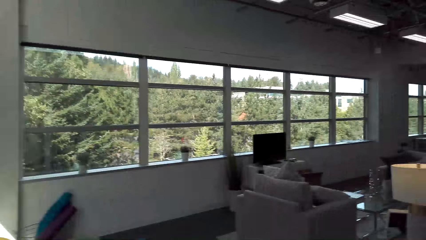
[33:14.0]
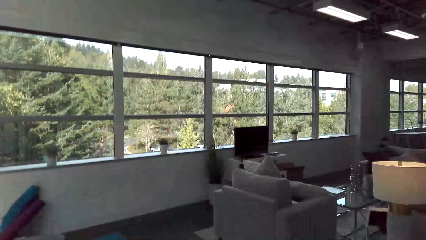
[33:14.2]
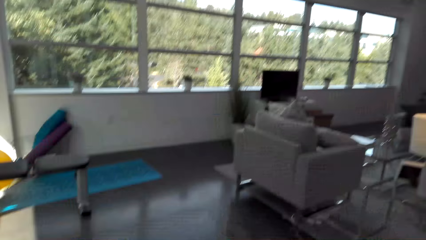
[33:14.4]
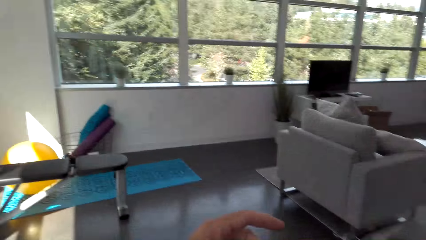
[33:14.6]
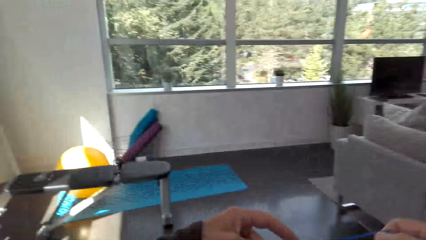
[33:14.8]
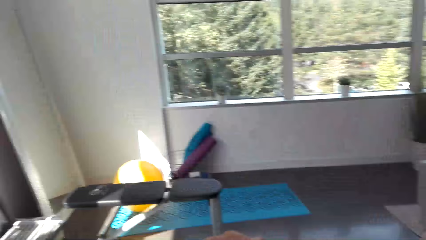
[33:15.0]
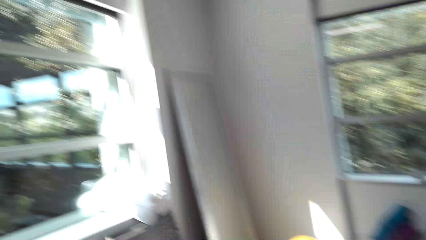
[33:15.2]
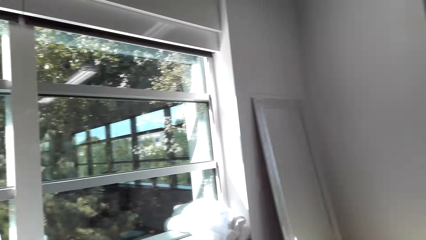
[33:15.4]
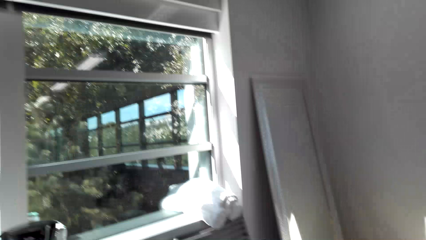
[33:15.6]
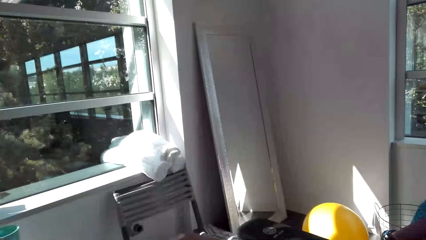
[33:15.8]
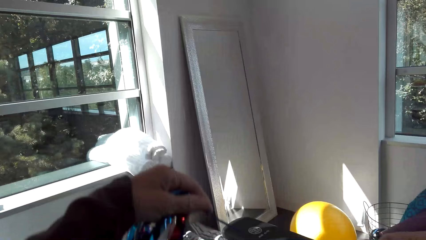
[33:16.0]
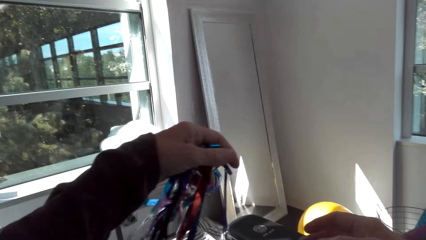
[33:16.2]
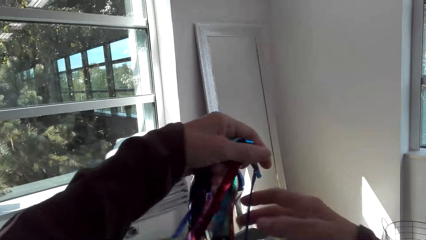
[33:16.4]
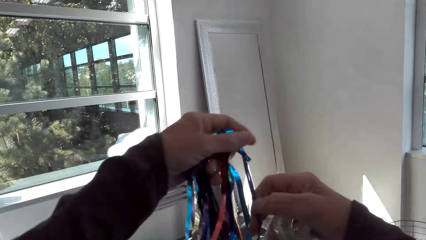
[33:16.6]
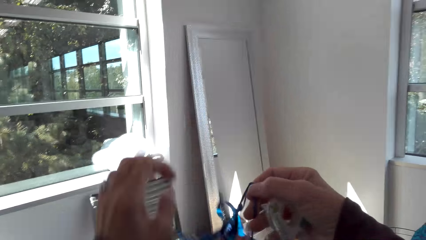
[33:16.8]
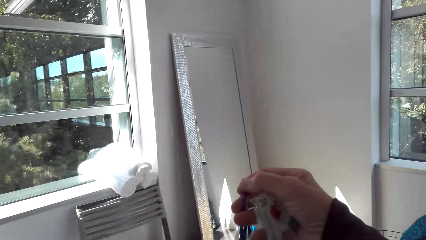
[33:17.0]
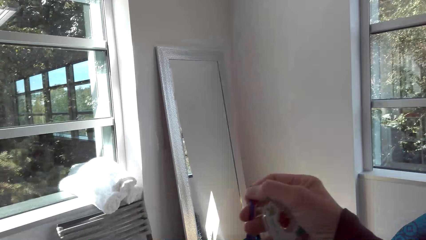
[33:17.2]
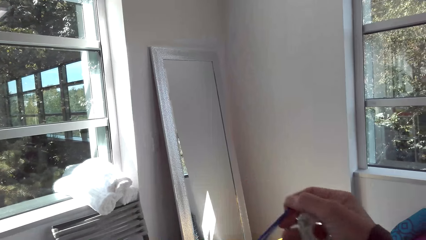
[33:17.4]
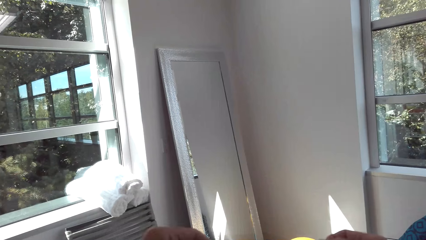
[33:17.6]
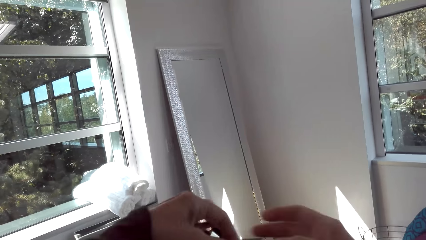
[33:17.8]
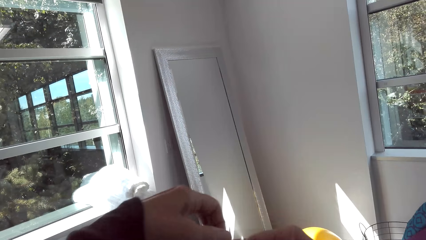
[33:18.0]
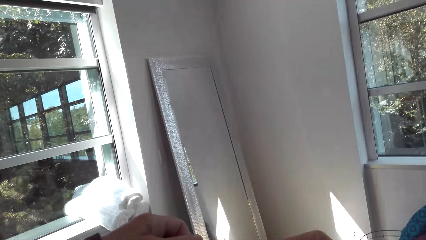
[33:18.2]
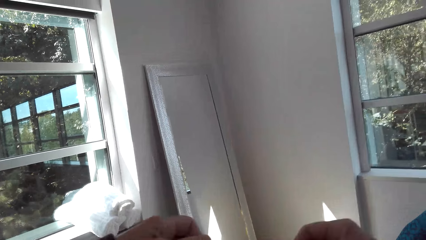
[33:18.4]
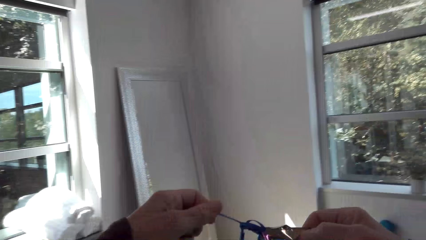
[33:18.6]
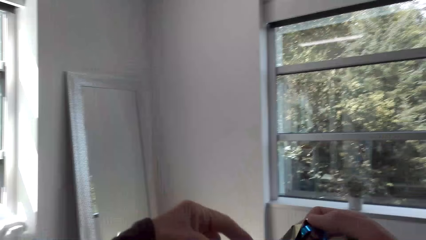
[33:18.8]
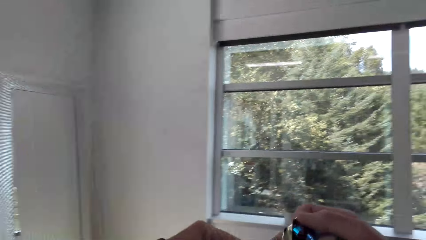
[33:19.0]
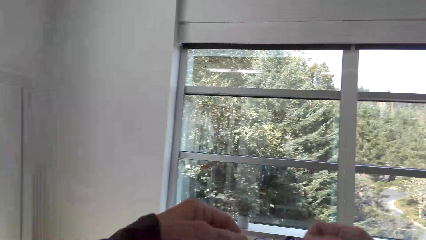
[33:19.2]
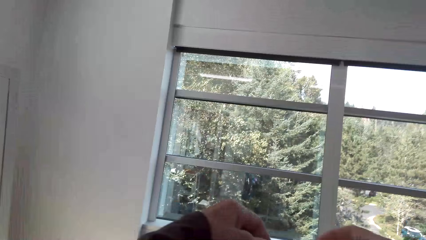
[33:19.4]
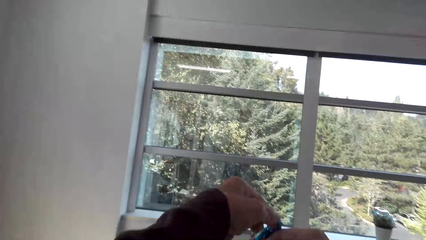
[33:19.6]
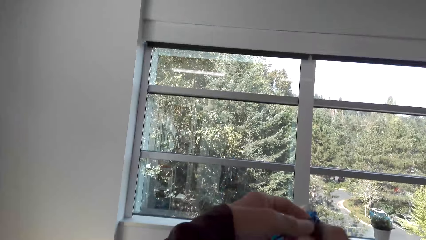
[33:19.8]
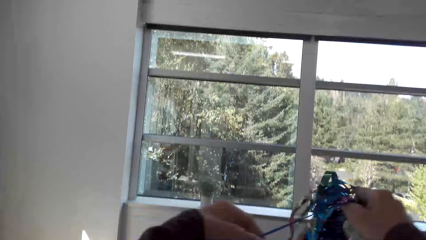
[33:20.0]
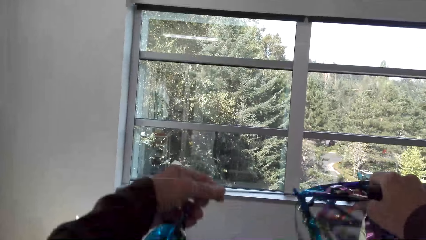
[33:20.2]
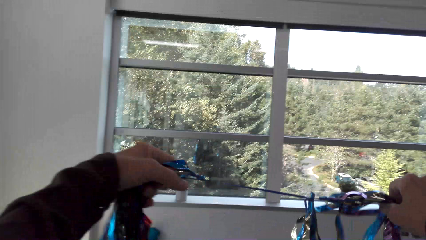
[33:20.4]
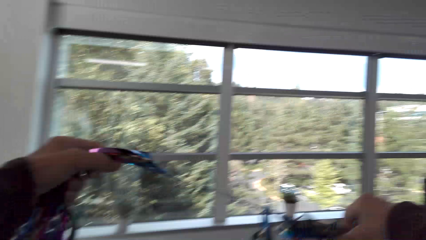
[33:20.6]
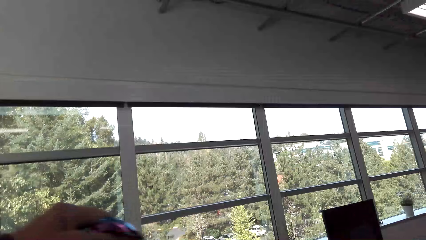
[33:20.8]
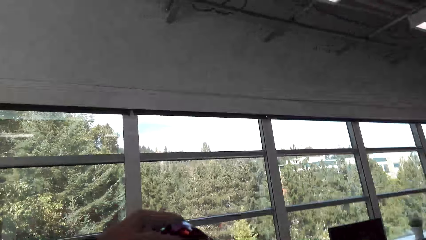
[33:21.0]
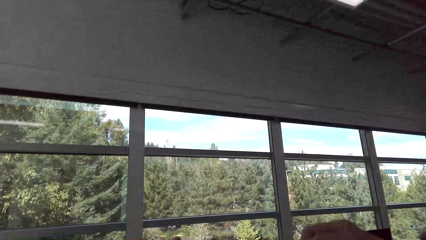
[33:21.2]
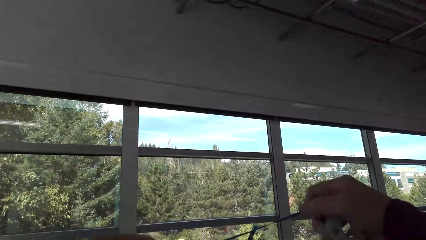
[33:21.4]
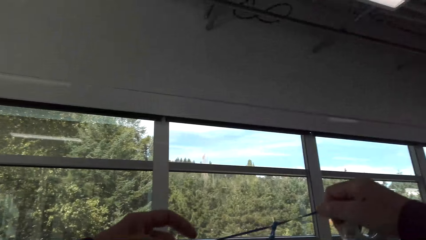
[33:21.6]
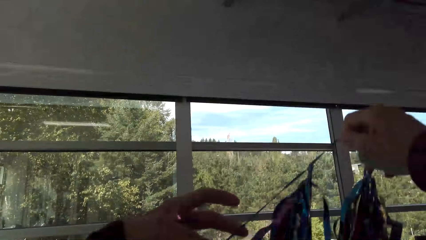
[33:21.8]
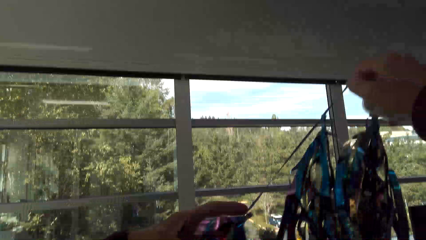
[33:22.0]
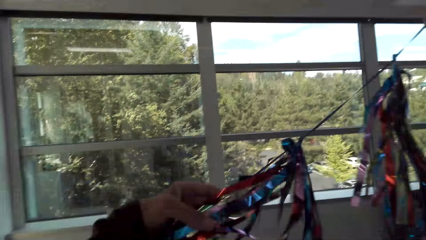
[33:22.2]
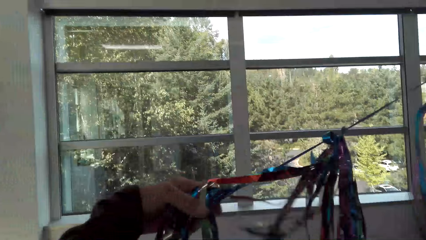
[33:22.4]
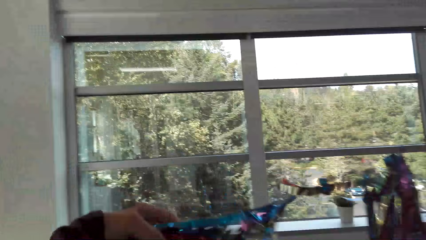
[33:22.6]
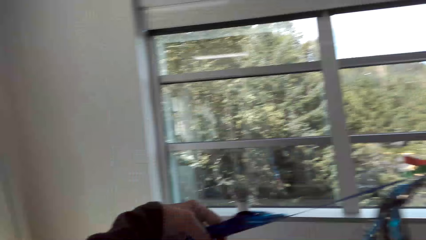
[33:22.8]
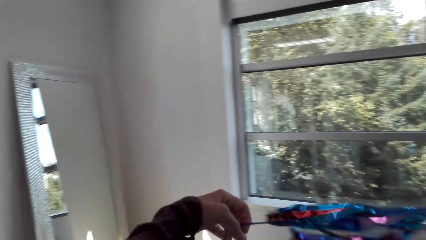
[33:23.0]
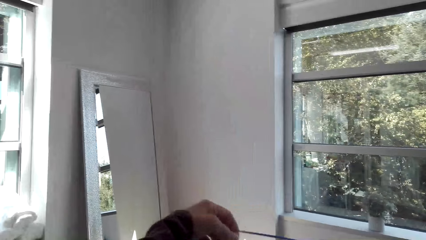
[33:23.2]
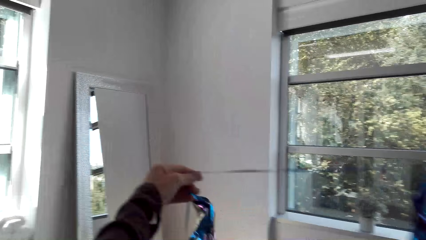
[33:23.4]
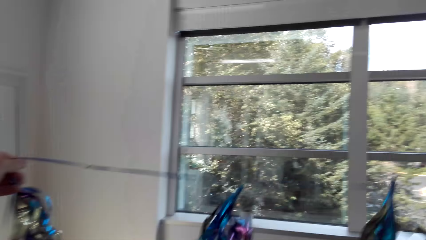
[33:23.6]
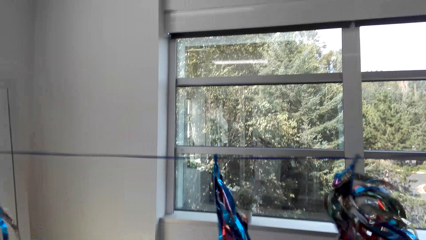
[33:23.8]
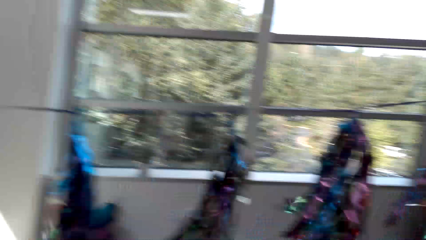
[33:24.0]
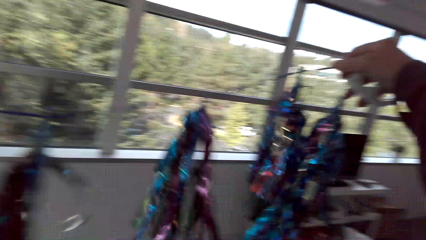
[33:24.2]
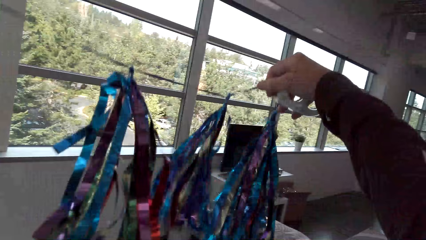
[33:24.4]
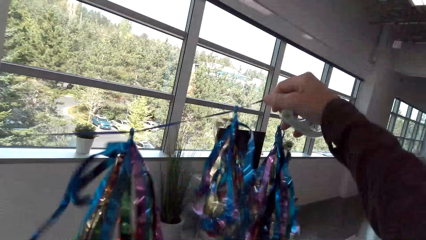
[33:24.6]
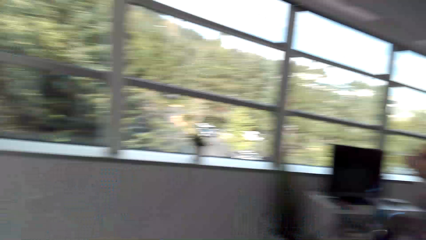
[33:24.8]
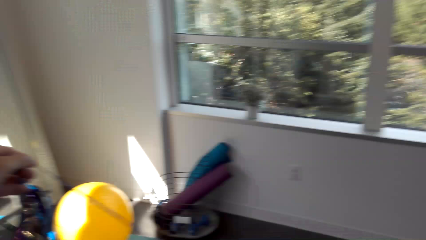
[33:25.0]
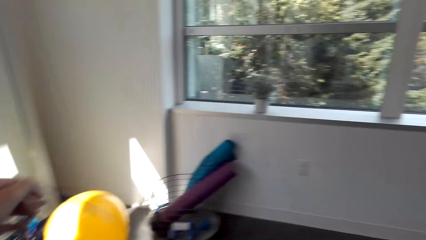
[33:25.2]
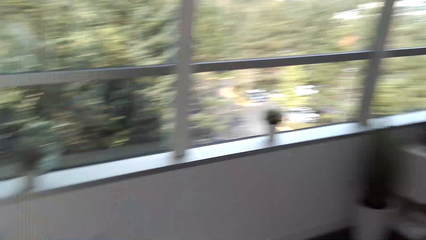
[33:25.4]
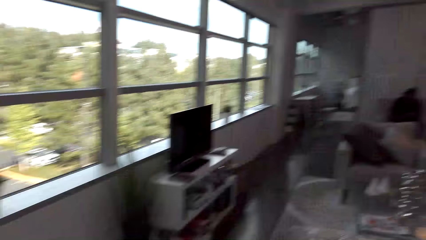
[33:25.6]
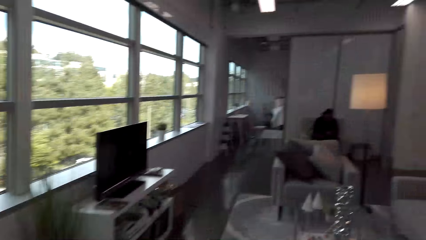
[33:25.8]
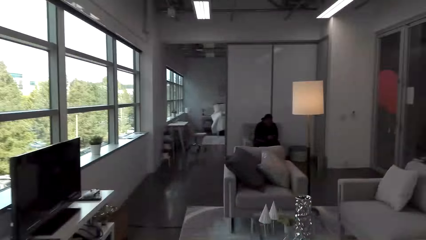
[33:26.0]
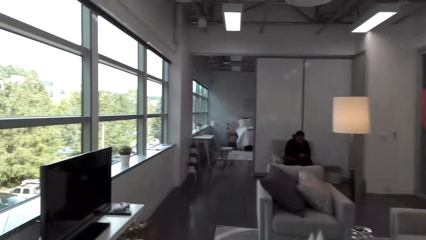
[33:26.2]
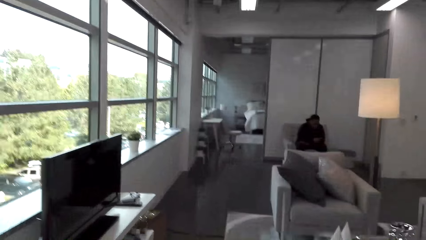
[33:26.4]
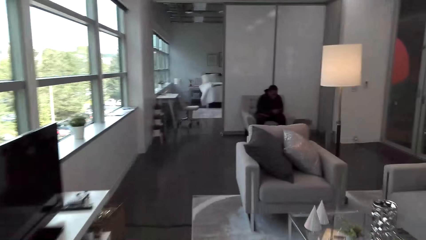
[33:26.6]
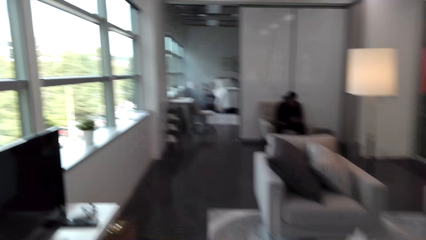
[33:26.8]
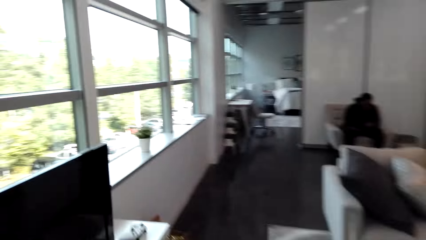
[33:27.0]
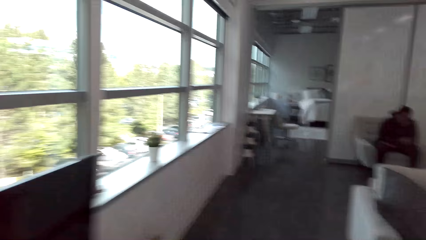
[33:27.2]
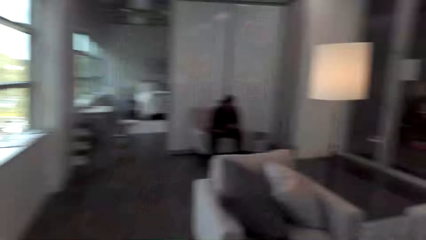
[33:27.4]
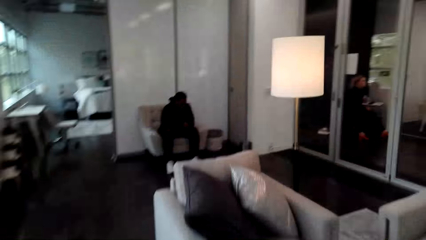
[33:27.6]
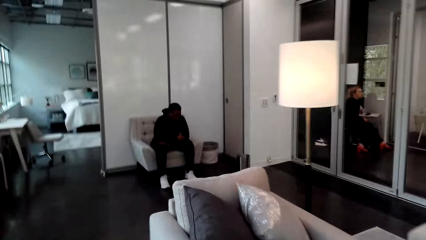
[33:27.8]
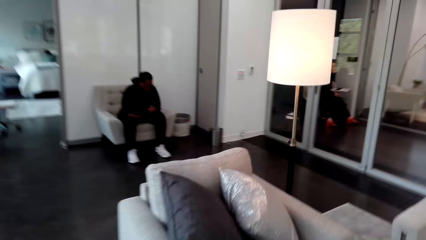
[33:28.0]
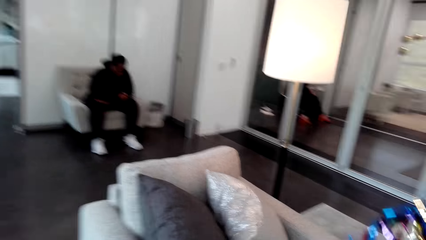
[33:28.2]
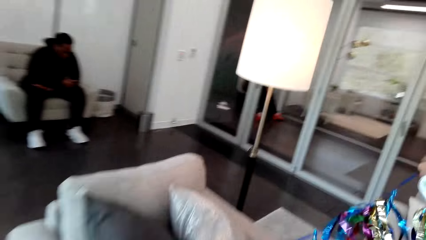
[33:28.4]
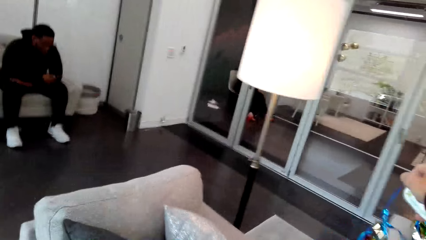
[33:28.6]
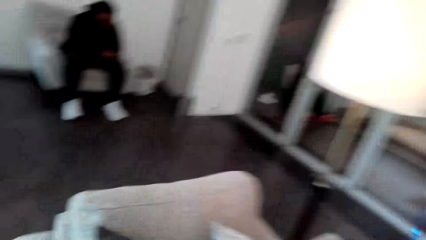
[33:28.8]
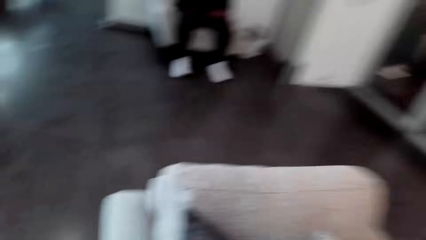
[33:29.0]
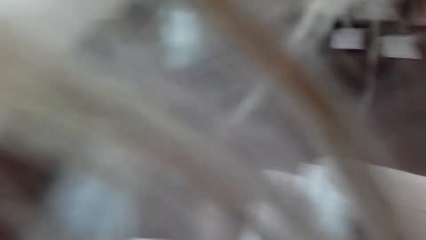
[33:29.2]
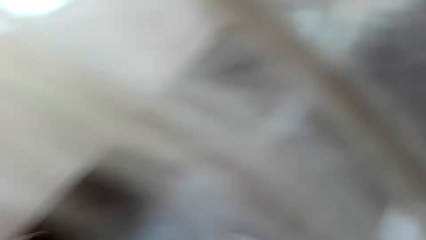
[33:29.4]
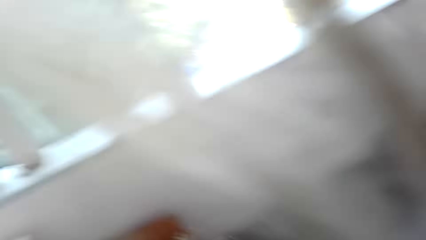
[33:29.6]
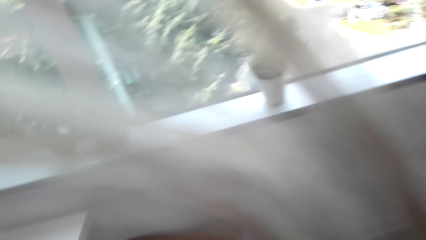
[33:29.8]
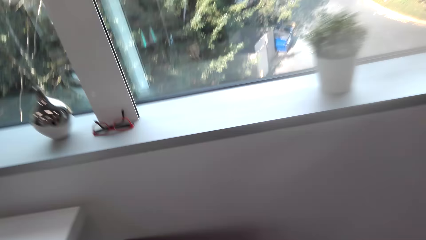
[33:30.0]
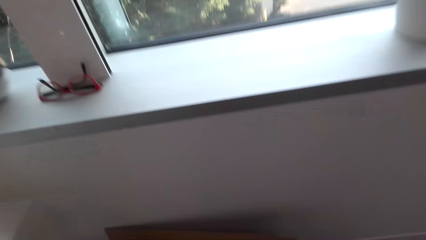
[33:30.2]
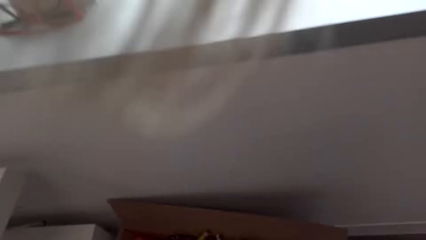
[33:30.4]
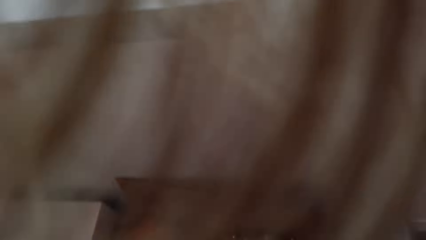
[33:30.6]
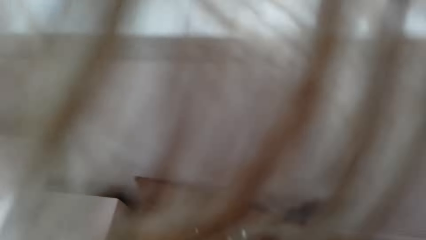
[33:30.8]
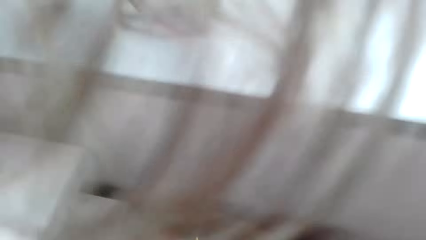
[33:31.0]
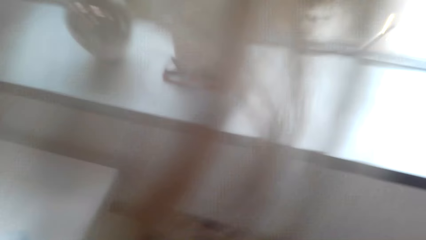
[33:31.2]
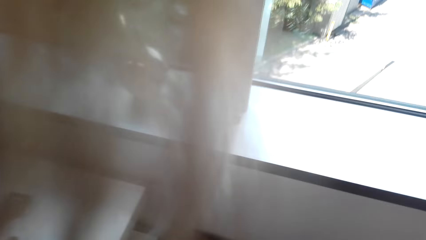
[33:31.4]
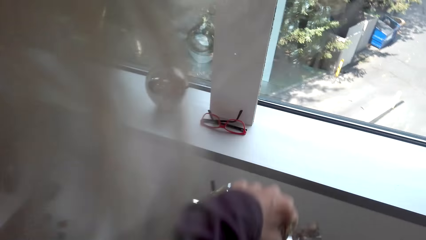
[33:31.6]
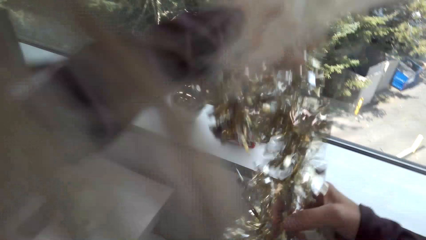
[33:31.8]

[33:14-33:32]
The camera wearer adjusts the decorating ribbon with her hands. She holds a Christmas decoration. She shakes the Christmas decoration. She talks with a man. She walks in the sitting room. The man sits on the chair. The camera wearer bends towards the window.
